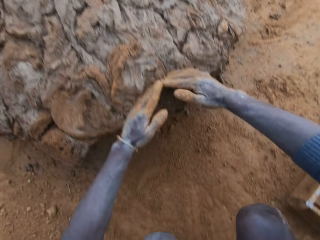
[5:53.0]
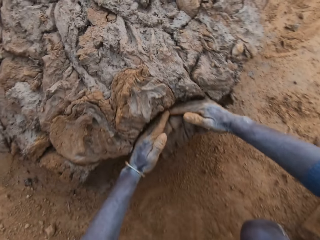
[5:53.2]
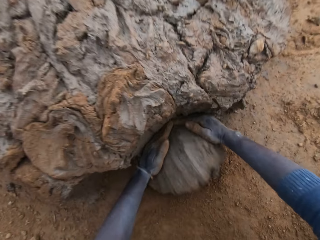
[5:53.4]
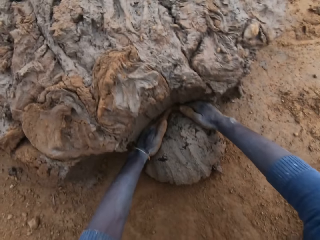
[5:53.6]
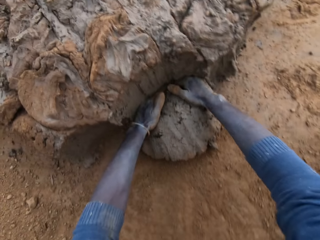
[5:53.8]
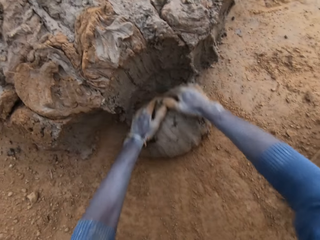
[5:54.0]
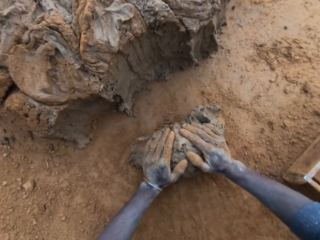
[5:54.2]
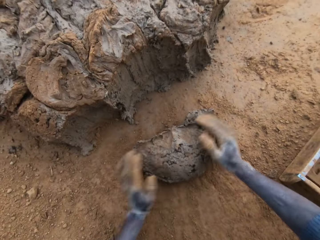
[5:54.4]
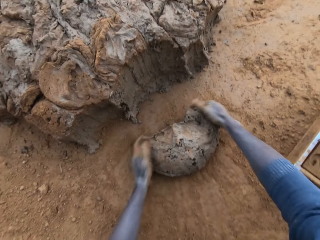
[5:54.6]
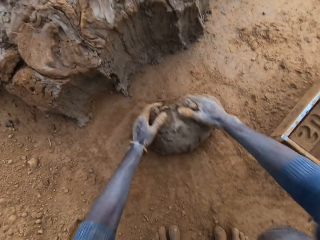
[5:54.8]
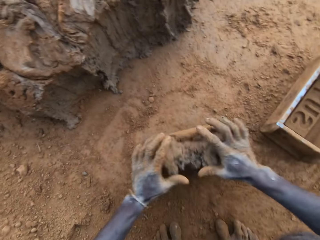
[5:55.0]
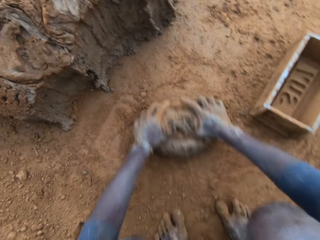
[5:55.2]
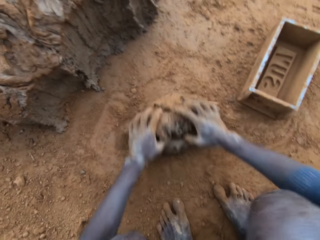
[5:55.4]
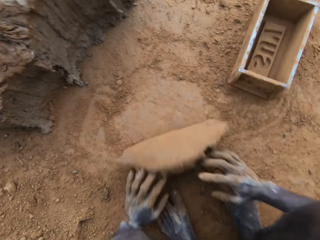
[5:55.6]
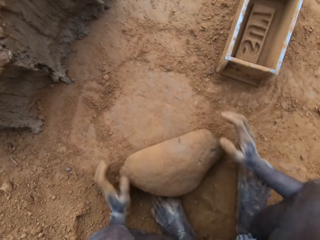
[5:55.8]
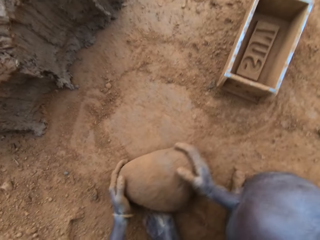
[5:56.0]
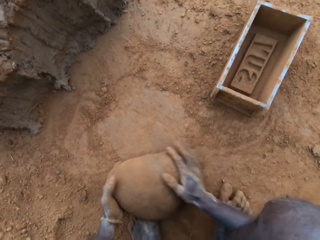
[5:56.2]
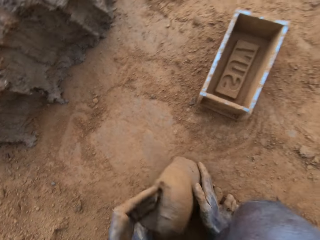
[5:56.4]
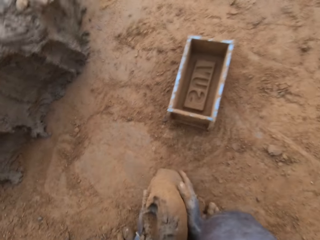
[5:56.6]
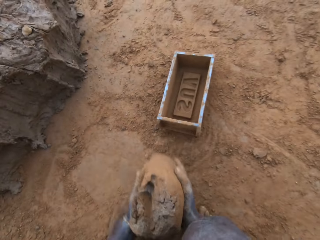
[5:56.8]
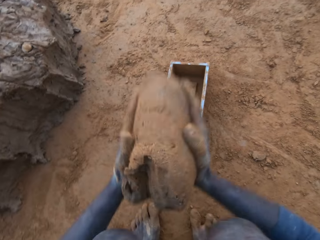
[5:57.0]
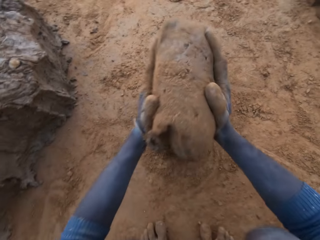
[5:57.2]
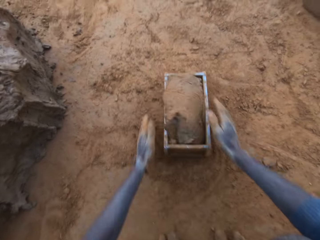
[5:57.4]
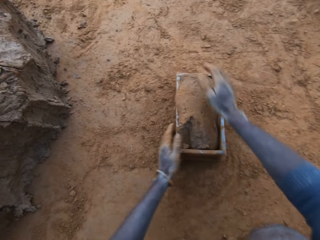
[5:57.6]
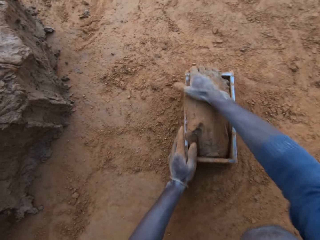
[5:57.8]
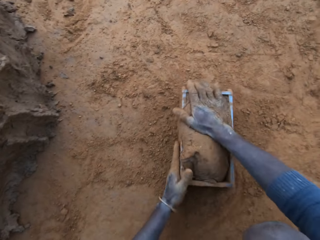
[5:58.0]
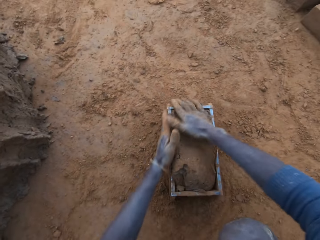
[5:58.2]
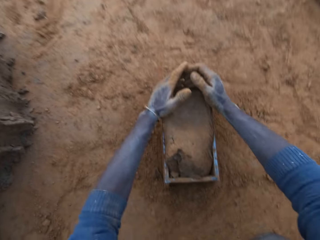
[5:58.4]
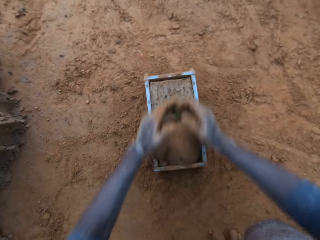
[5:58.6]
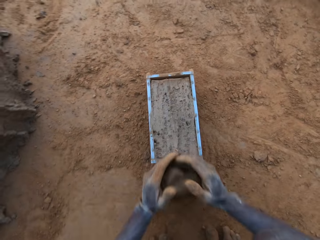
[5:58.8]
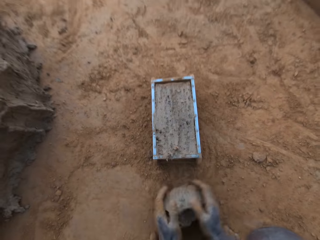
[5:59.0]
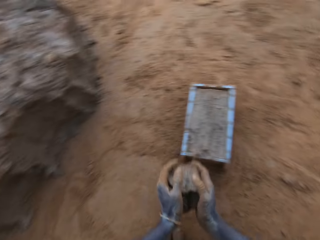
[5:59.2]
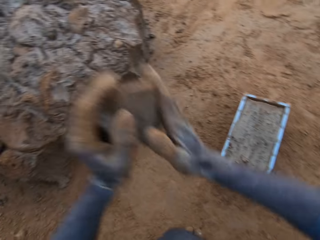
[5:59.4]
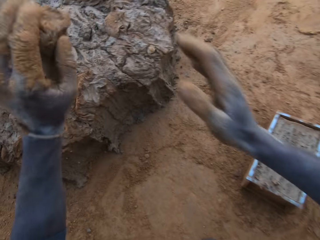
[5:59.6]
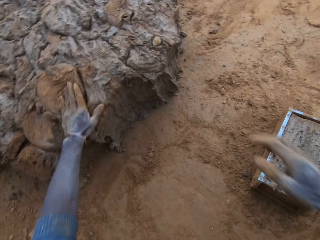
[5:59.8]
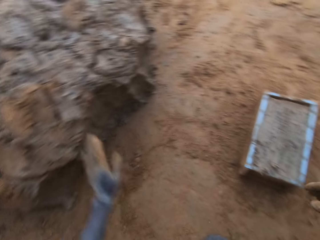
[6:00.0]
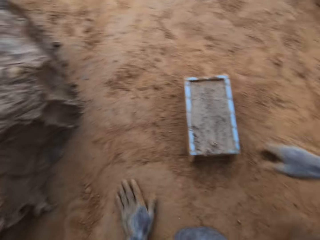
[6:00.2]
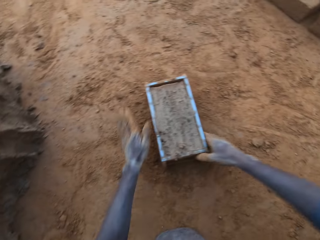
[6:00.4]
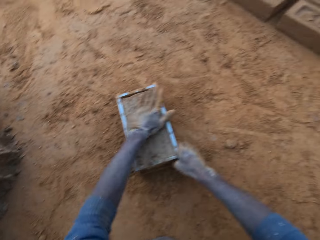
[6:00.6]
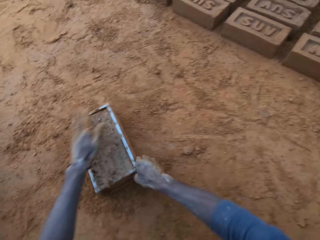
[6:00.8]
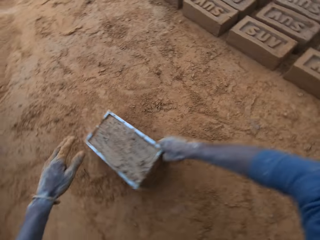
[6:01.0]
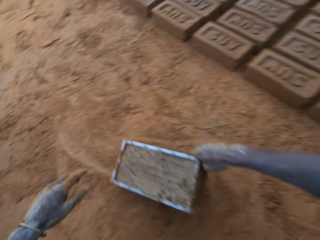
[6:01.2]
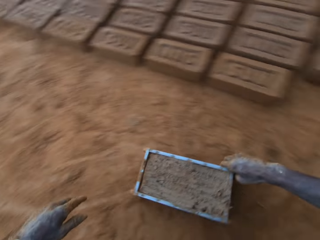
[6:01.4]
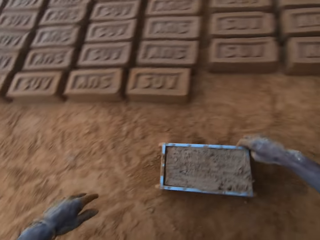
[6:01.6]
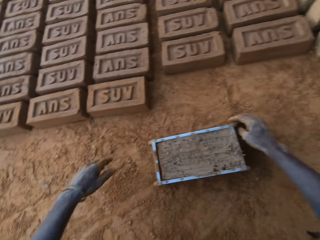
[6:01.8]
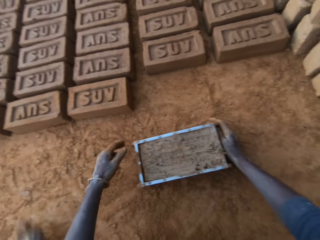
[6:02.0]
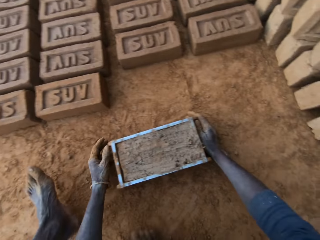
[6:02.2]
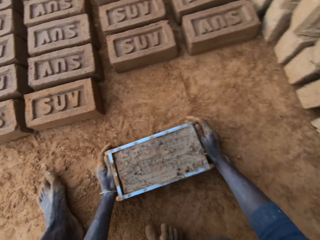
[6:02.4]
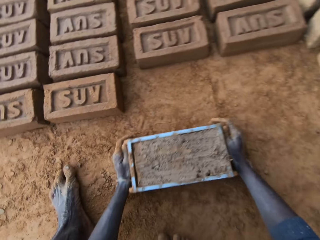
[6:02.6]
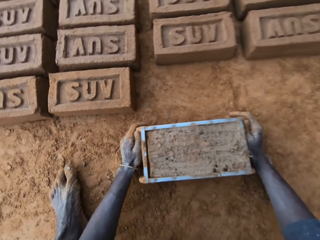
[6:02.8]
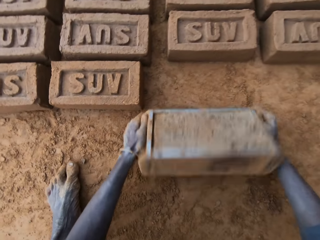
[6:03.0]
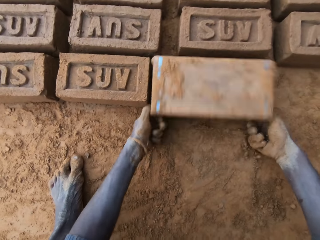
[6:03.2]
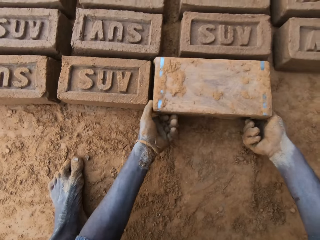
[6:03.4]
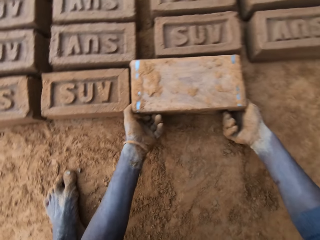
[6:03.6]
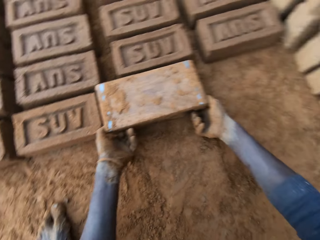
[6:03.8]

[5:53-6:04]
The camera wearer packs clay from the clay mud with his hands. He rolls the clay down. He presses the clay with his hands. He puts the clay into the clay mould. He picks the clay and picks the clay down. He scrapes clay from the mould with his hands. He picks extra clay. He throws the clay on the clay mud. He picks the clay. He touches the sand with his left hand. He moves the clay mould on the ground with his hands.

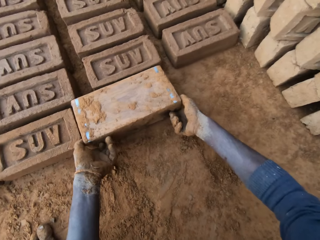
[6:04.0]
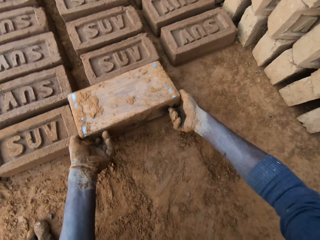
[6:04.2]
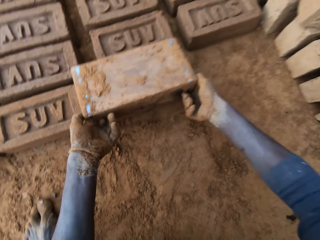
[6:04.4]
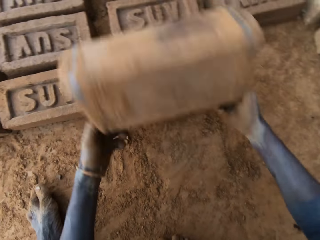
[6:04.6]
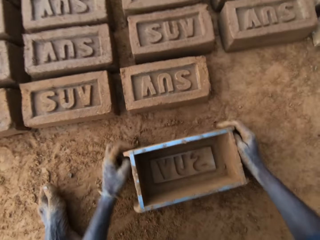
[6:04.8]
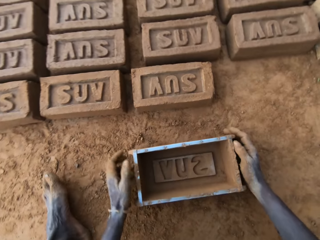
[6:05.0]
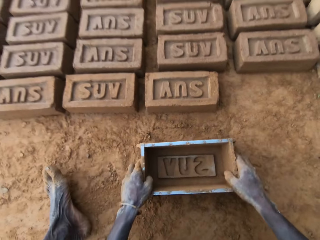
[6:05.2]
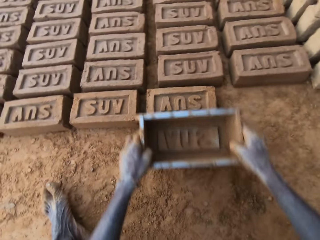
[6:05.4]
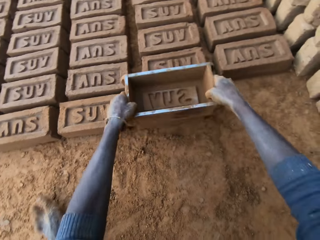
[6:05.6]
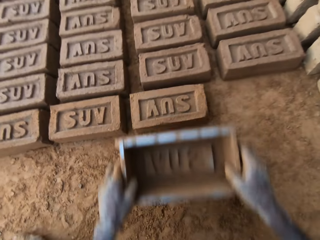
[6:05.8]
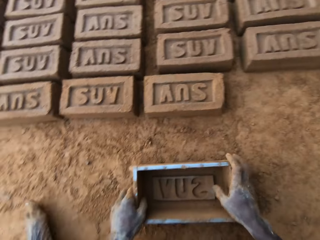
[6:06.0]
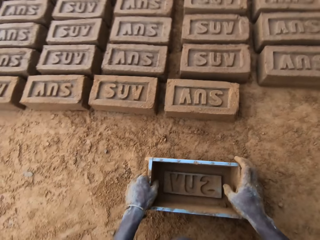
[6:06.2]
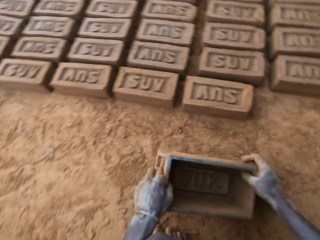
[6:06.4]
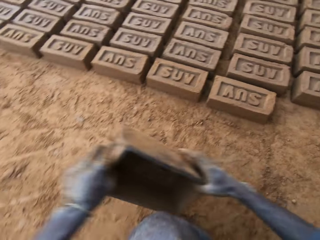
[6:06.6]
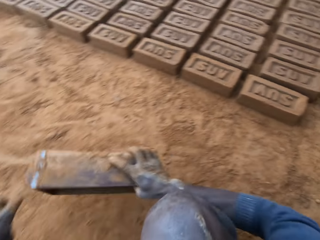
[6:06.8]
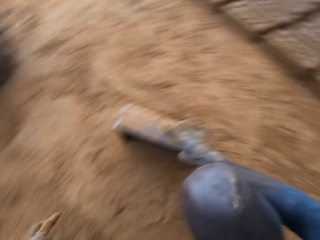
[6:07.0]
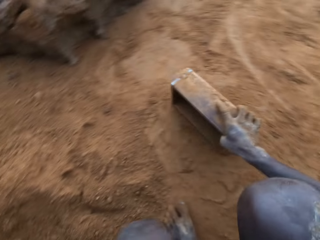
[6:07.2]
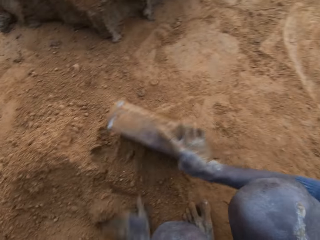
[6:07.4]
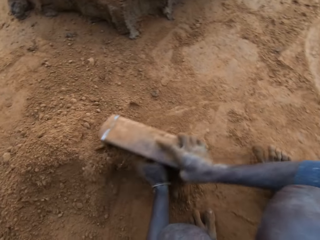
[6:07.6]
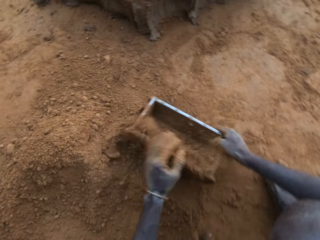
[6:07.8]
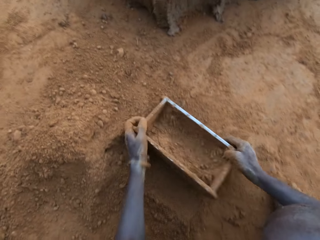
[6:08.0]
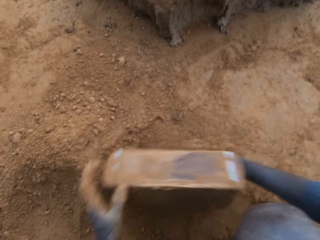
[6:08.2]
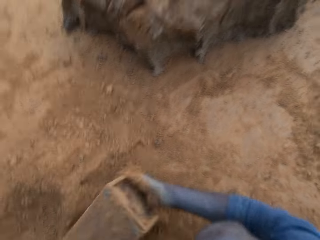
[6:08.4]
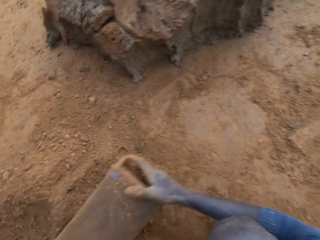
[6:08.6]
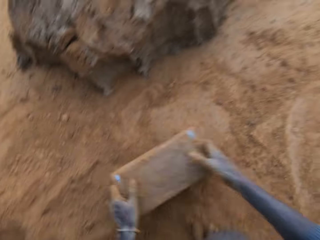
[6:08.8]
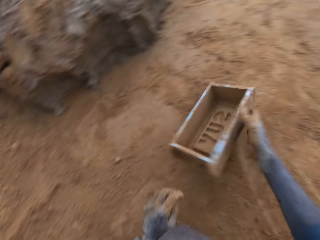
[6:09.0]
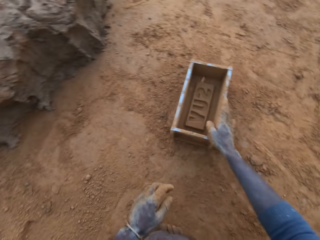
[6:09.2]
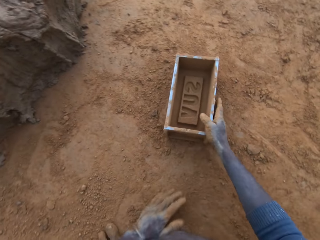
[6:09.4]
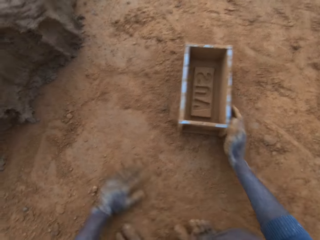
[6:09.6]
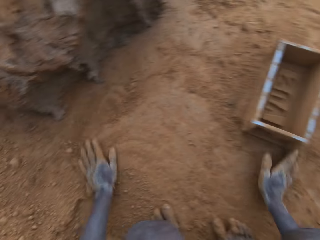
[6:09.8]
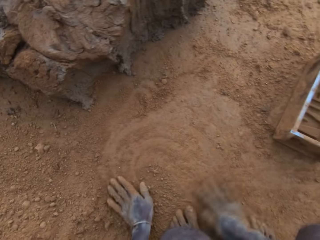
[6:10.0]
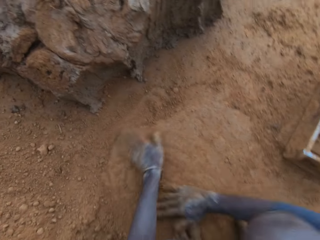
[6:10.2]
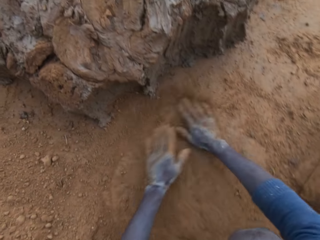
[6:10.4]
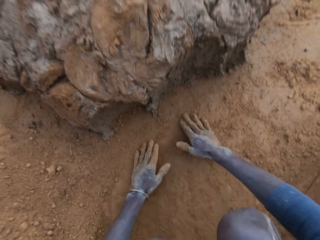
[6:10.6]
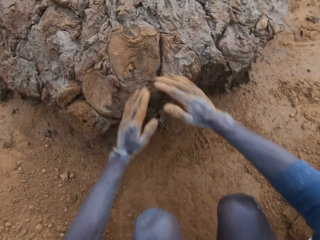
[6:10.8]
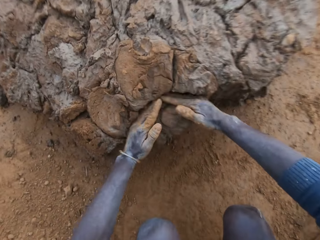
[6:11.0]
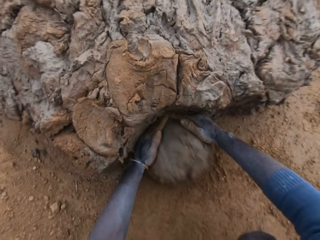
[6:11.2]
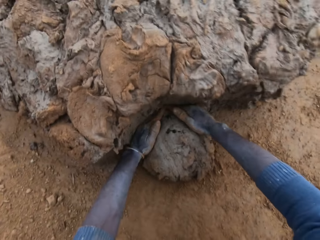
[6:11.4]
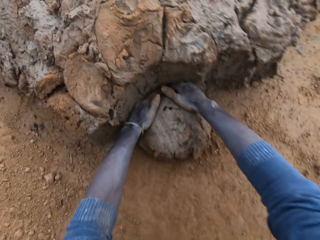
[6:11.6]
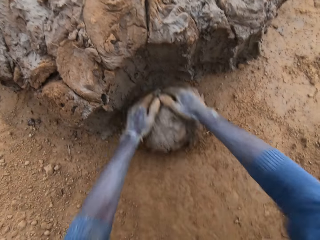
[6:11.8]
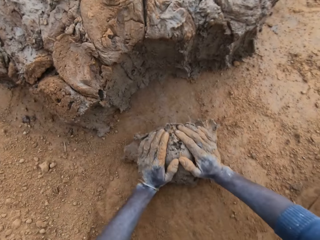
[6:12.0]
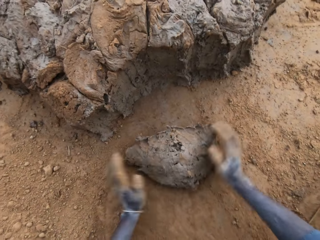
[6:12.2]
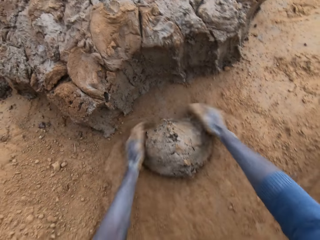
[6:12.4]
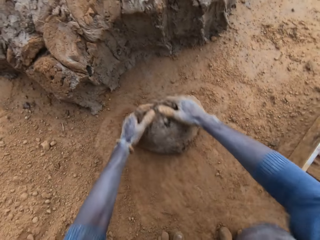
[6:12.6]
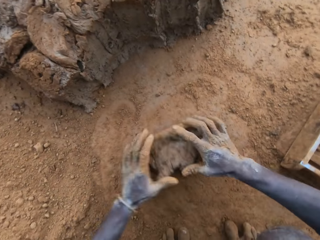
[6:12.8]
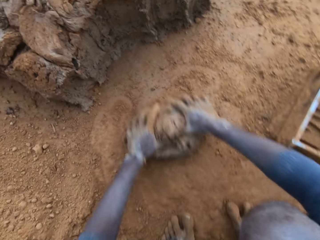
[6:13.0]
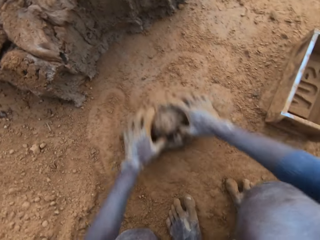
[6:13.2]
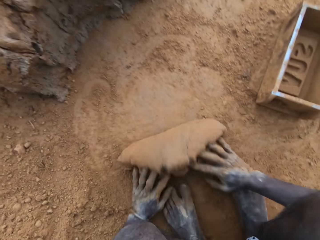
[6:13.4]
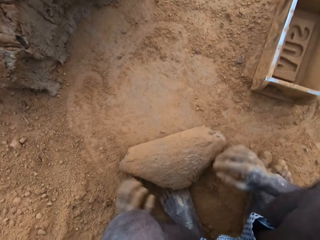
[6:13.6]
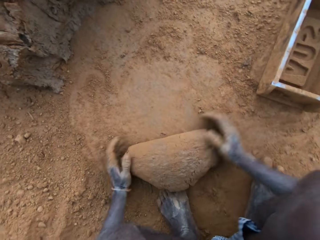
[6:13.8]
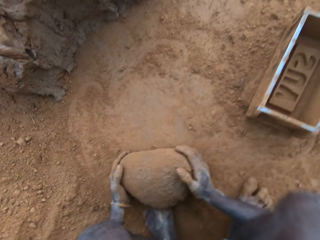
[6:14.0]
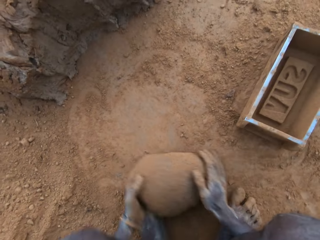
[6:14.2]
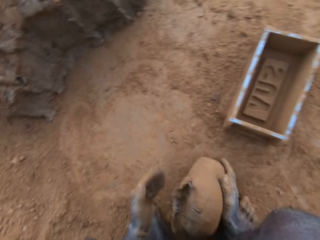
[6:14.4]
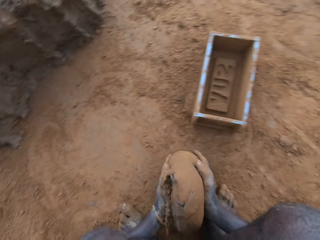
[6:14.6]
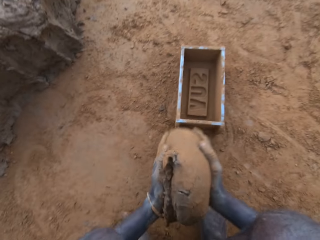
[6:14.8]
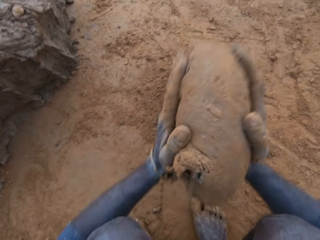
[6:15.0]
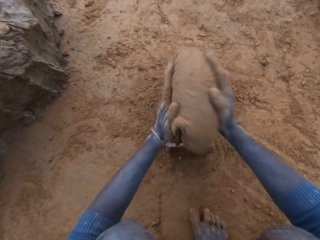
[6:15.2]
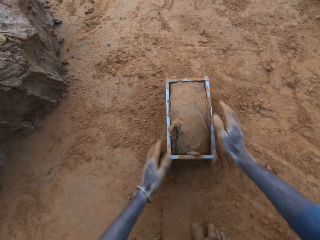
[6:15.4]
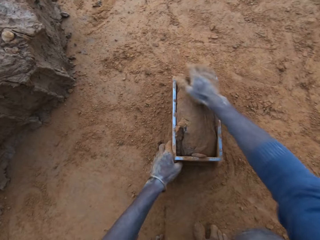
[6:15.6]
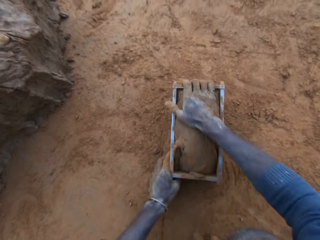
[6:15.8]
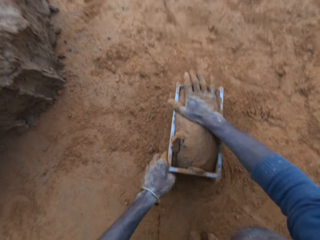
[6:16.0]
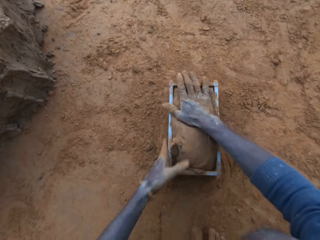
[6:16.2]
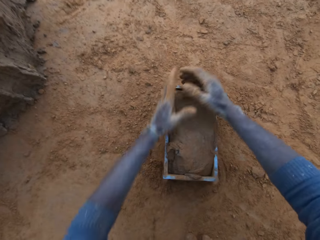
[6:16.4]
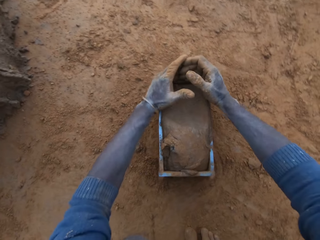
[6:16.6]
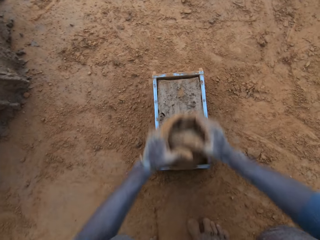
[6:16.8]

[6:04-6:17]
The camera wearer picks clay down. He turns the clay mould or container on the ground and touches the brick with the mould. He lifts the container and puts the container down. He packs sand into the clay mould with his left hand, pours sand out of the clay mould and drops the clay mould on the ground. He rubs his hands on sand. He packs clay from the clay mud with his hands. He scoops sand. He presses the clay with his hands. He rolls the clay down. He puts the clay into the clay mould. He picks the clay.
